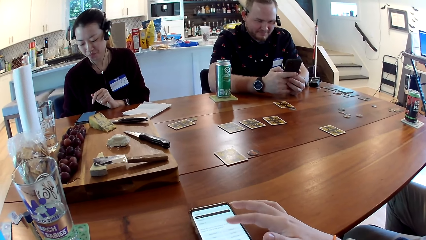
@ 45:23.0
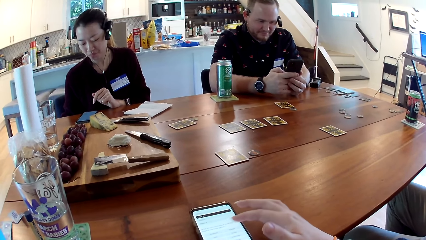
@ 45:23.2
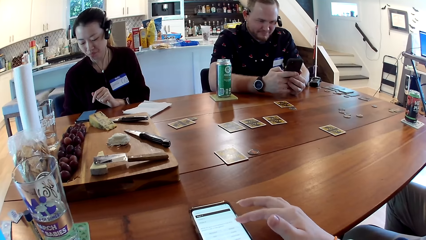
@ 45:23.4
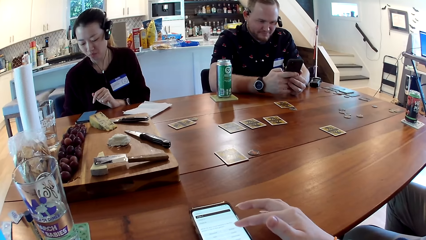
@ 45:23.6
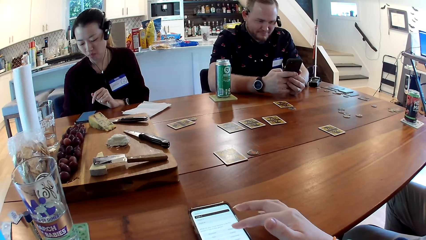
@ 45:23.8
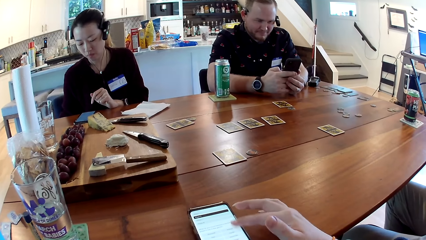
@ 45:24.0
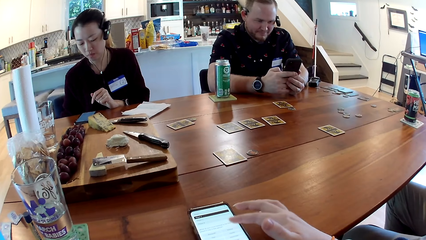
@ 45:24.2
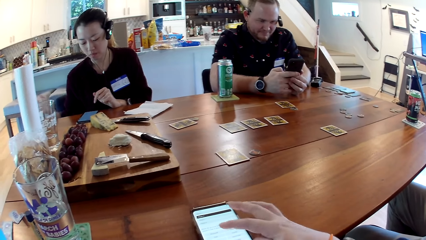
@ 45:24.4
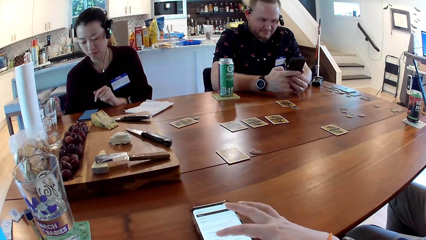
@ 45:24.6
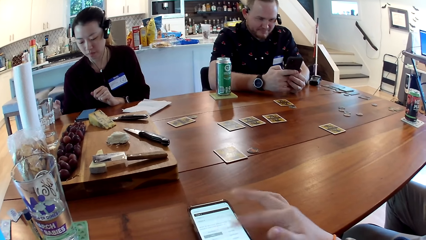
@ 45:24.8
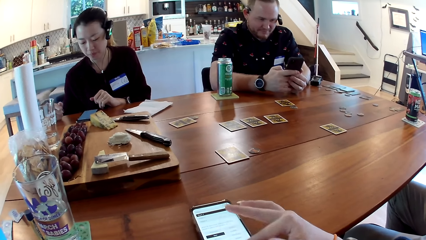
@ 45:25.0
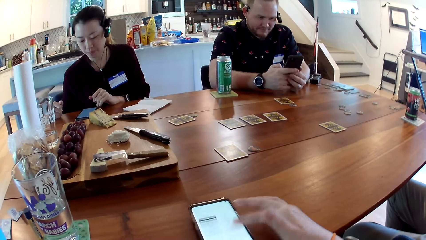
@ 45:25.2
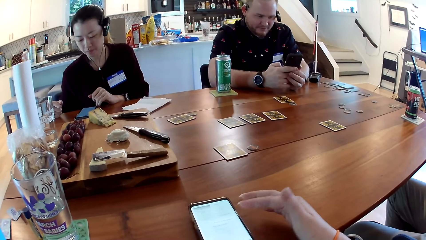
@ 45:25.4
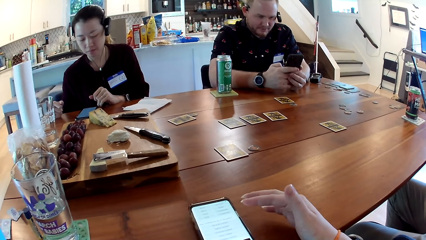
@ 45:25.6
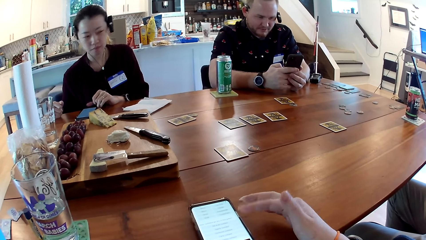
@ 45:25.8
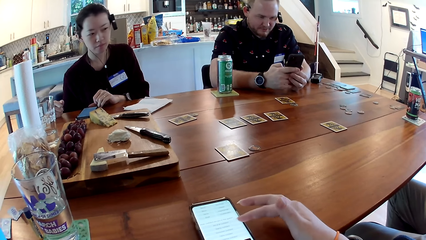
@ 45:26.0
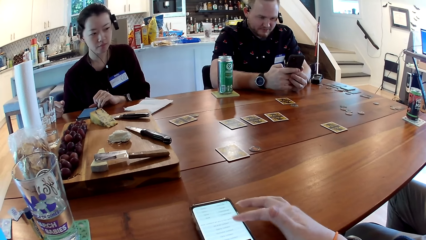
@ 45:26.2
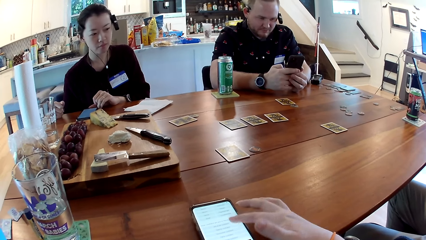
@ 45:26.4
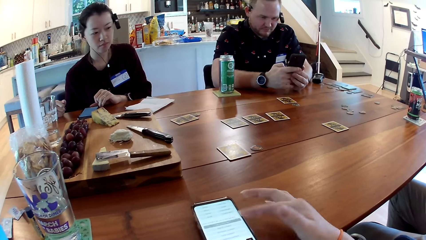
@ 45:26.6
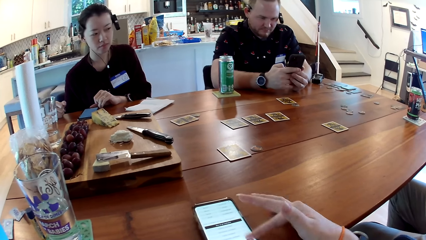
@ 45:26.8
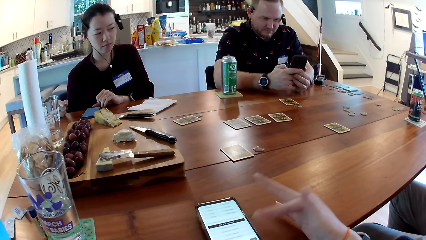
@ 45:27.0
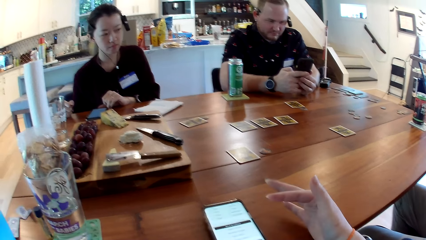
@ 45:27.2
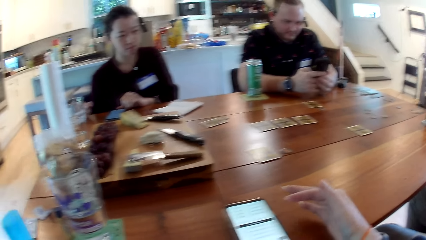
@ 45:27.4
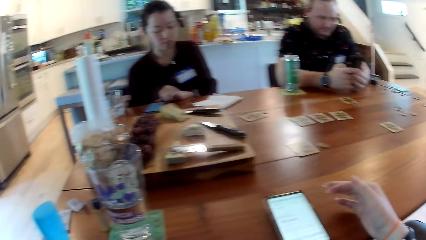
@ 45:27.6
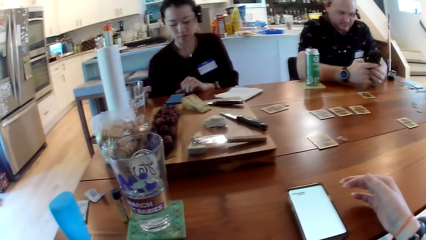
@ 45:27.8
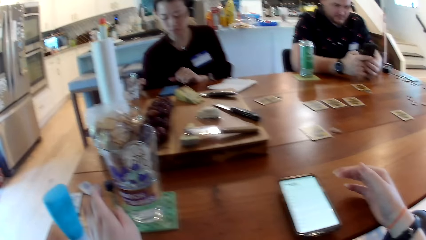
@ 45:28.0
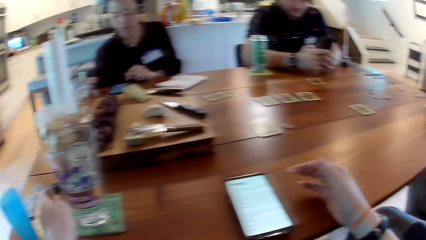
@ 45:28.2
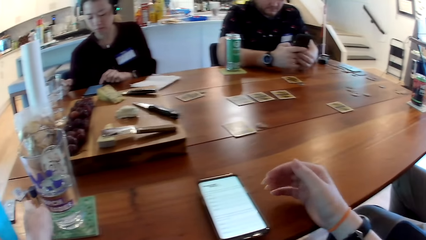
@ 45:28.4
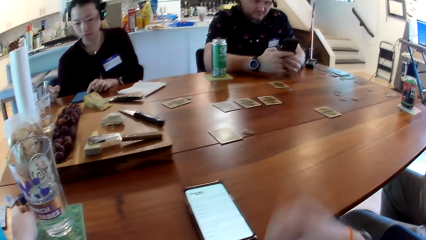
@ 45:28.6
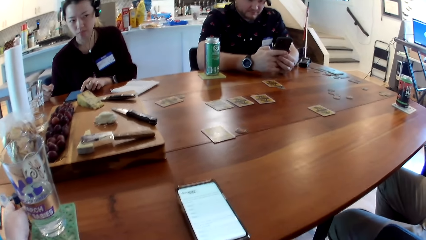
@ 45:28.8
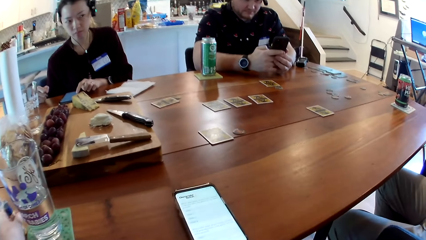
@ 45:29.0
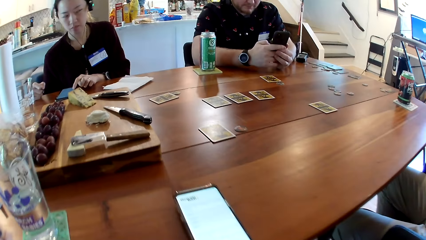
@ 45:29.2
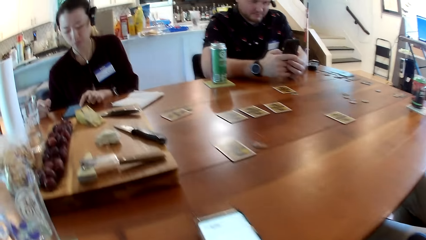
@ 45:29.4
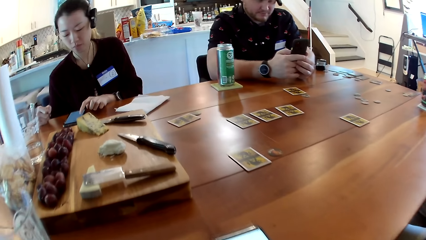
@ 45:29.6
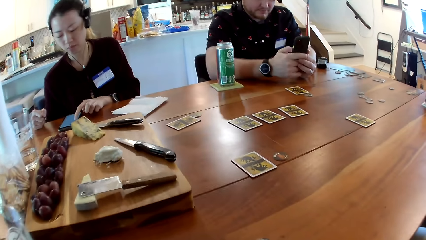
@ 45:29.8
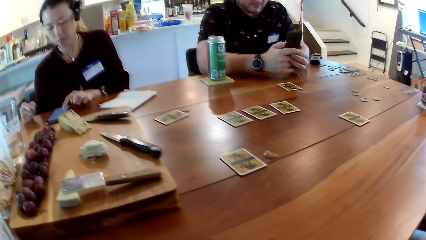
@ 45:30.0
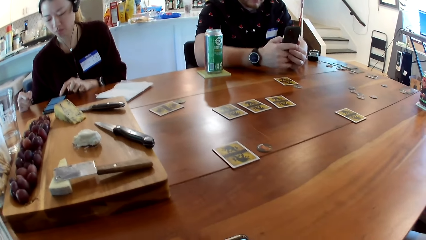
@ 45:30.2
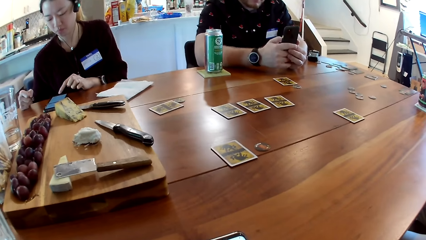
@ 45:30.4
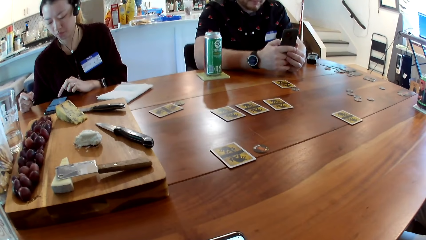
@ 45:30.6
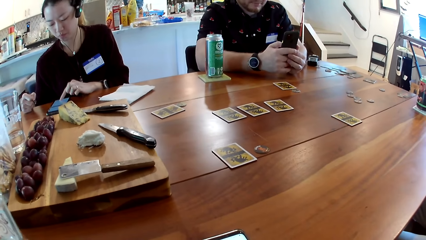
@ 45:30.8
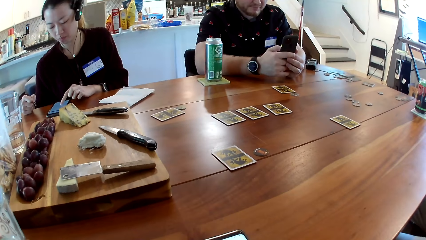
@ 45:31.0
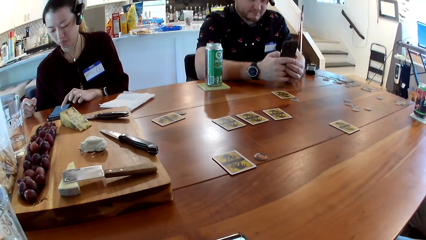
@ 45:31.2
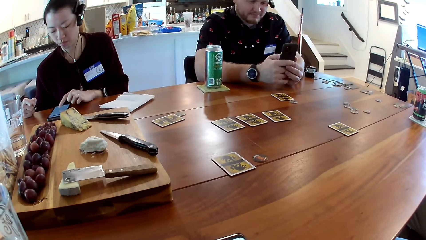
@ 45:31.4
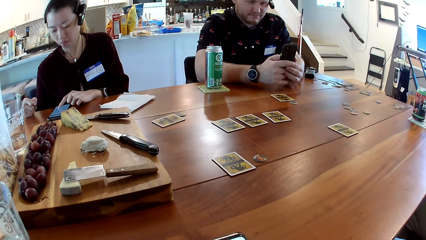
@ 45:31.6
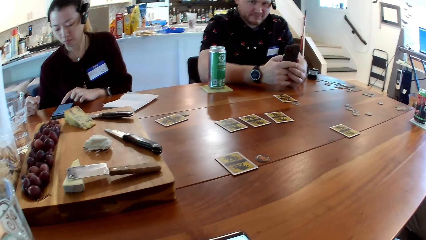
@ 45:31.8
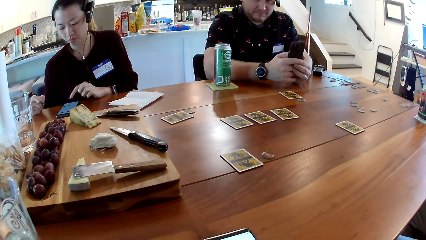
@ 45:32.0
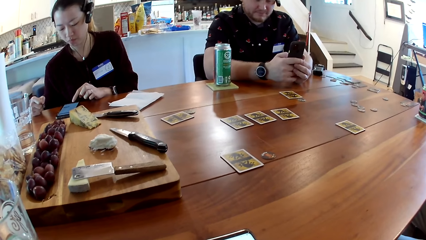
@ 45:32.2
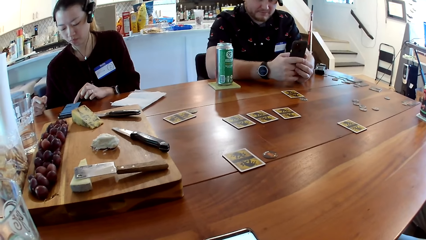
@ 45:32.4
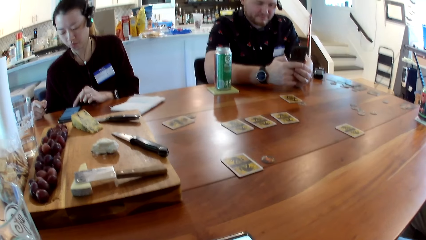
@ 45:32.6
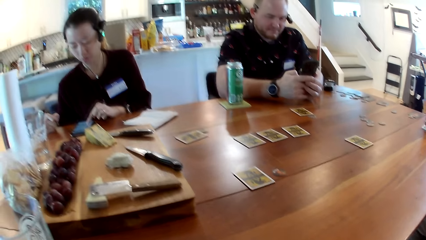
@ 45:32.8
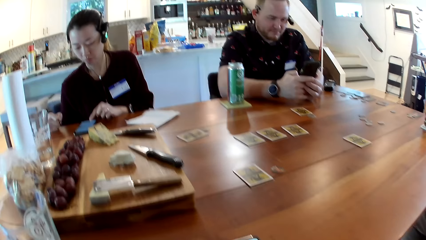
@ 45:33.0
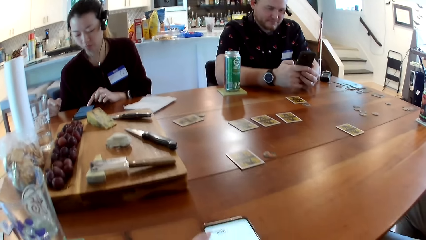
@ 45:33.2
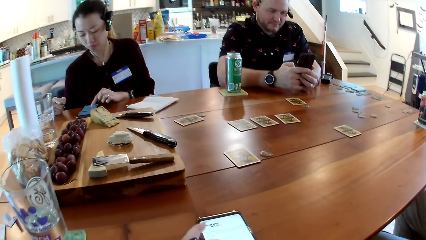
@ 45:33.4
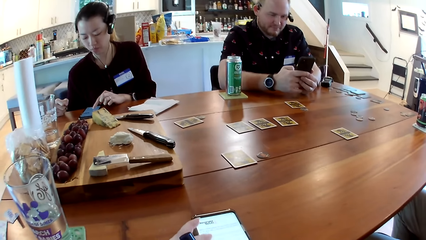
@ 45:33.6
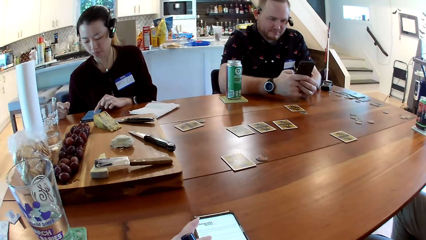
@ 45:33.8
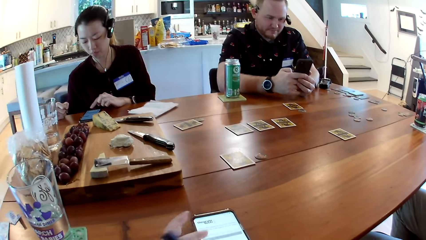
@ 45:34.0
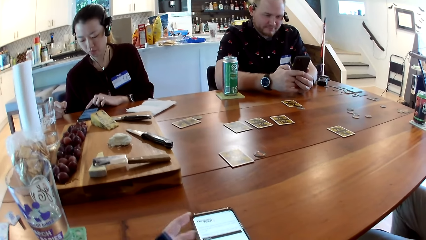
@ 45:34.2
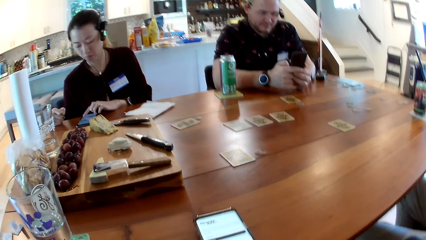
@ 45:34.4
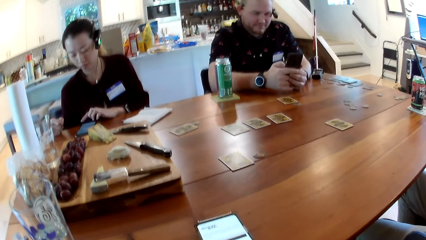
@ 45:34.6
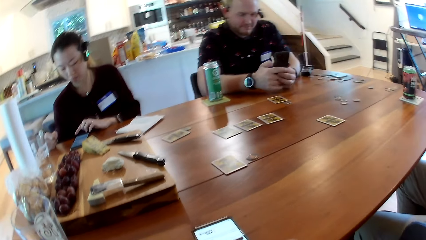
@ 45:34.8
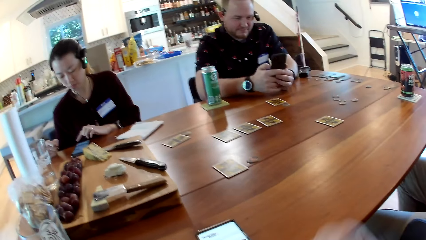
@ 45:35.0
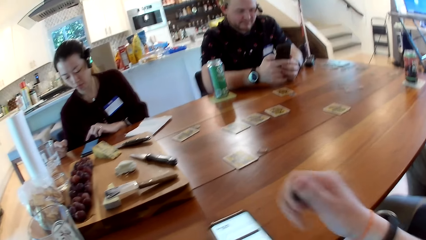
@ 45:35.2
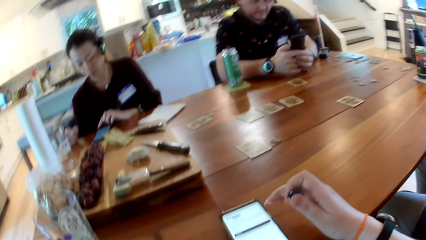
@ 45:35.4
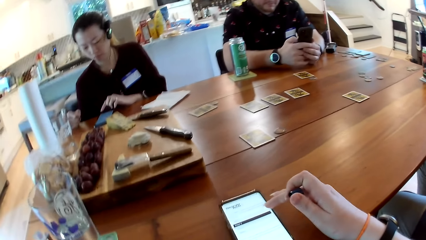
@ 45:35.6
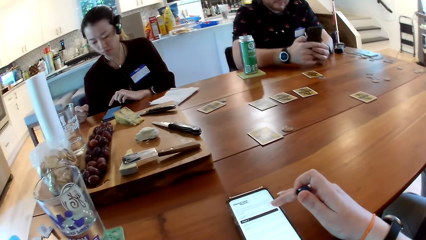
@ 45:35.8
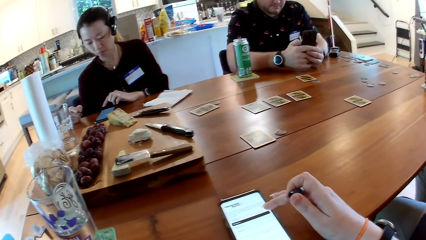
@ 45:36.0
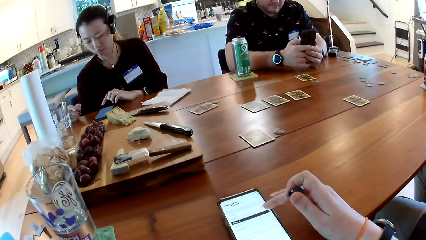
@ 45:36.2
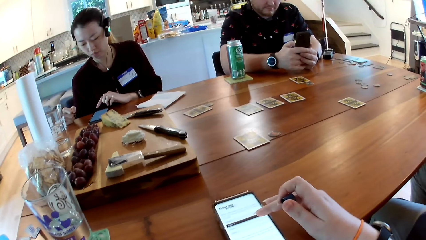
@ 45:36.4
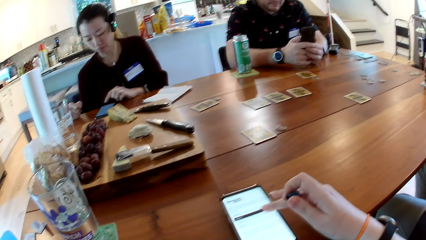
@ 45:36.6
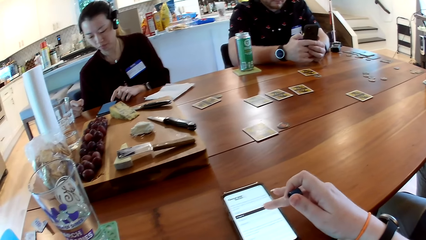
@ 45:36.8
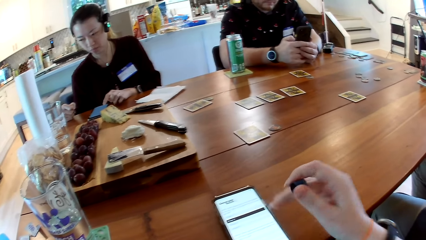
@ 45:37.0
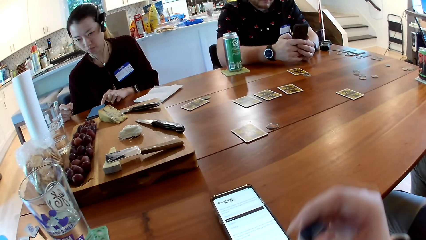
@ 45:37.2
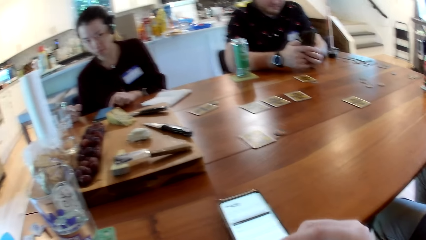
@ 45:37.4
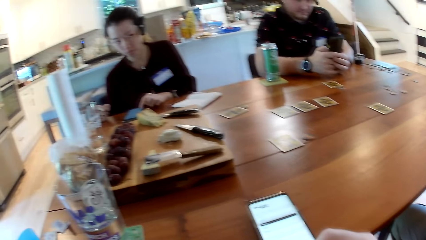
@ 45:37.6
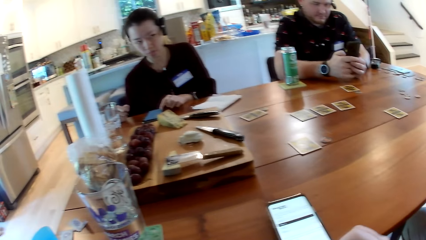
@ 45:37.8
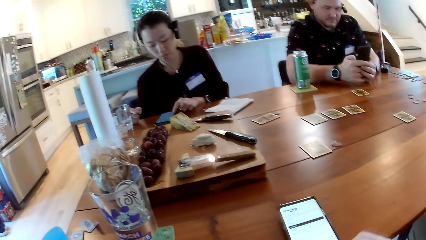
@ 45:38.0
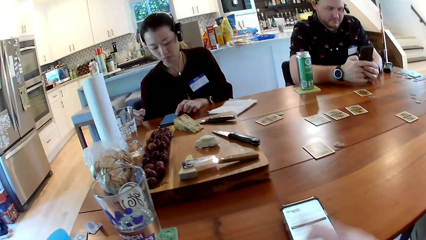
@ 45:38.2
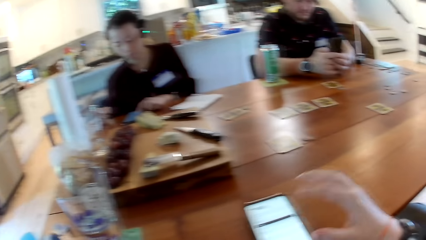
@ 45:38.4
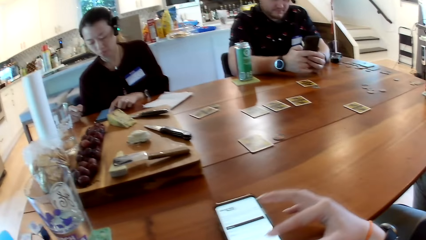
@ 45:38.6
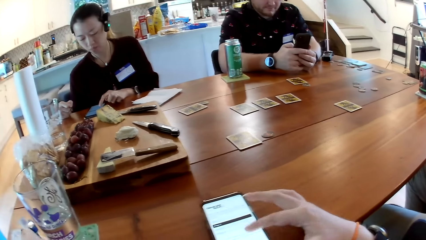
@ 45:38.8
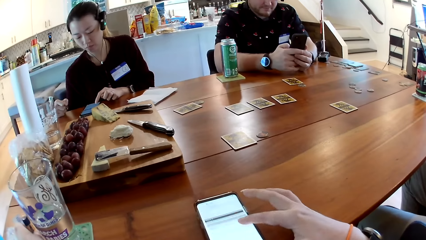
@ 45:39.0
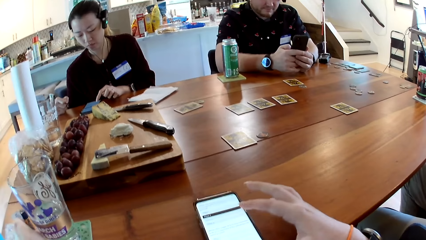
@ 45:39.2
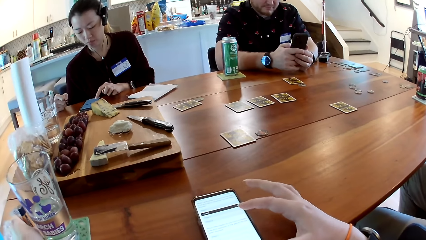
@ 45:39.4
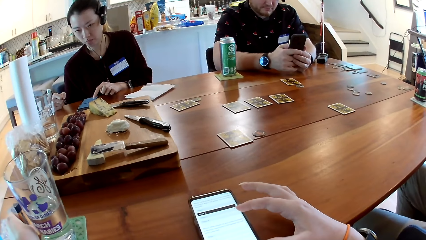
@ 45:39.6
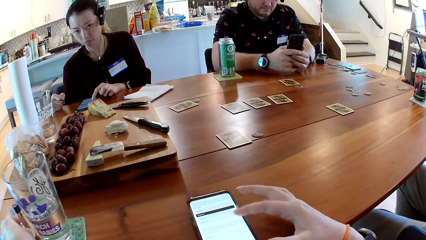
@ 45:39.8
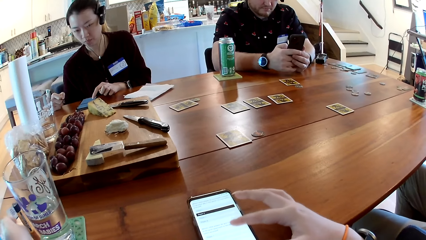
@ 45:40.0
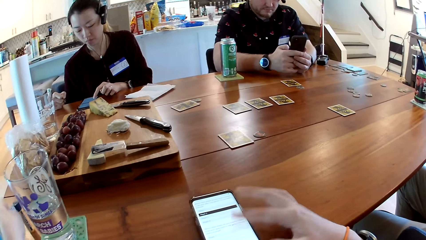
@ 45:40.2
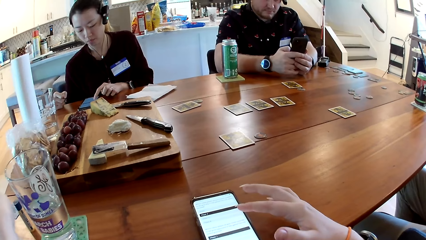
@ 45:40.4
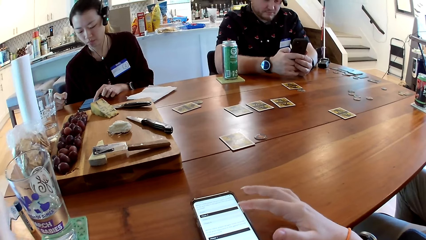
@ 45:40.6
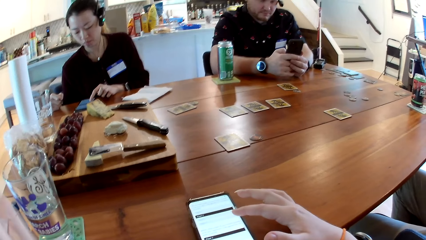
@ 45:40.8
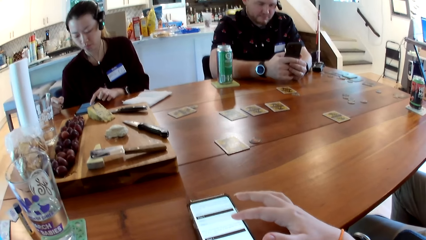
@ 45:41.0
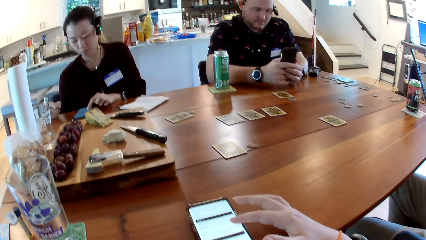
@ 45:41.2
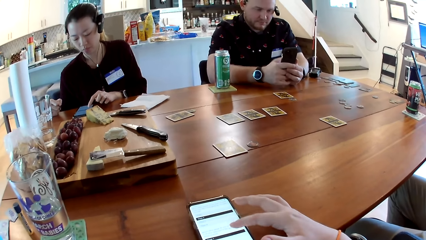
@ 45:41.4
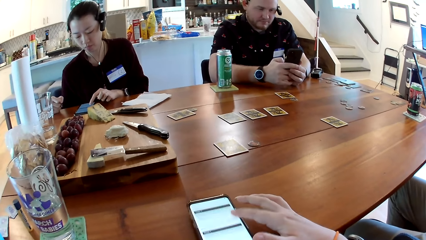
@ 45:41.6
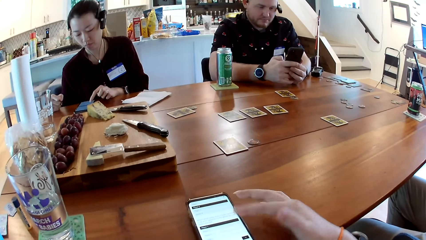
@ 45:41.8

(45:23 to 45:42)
The camera wearer uses a phone placed on a table. A woman looks at a man. The camera wearer looks at a refrigerator. She picks up a vial with her left hand. She looks at a chopping board. The woman uses a phone placed on the table. The camera wearer operates the mobile phone with her left hand. She operates the mobile phone placed on the table with her right hand. The woman looks at the camera wearer. The camera wearer places the vial on the table with her left hand. She uses the phone placed on the table.
